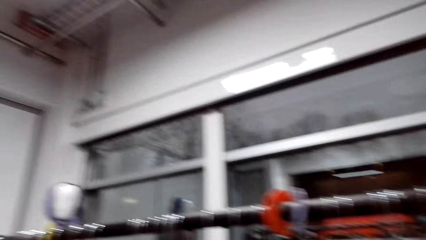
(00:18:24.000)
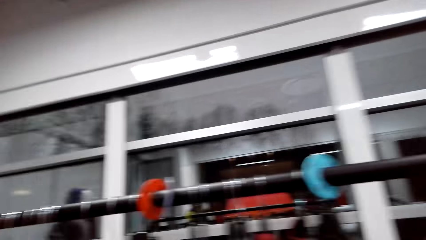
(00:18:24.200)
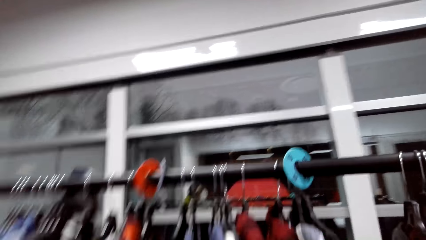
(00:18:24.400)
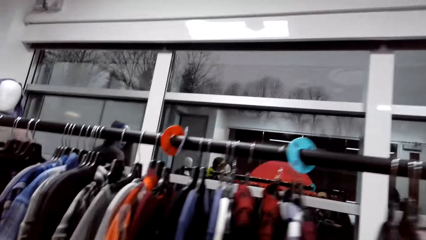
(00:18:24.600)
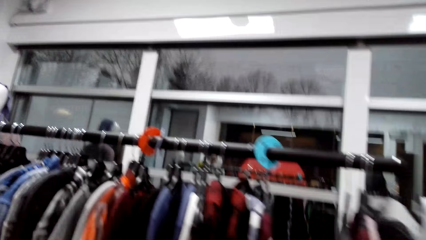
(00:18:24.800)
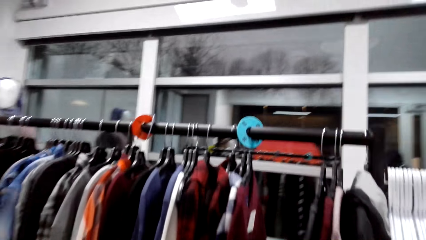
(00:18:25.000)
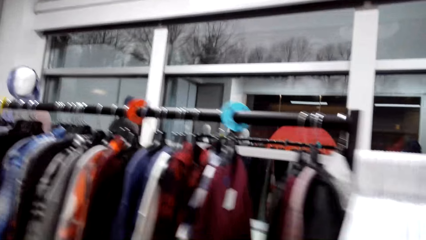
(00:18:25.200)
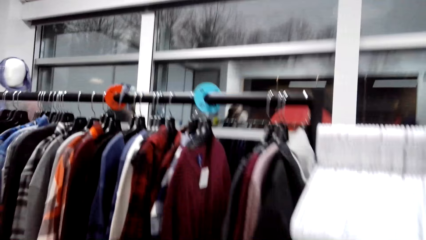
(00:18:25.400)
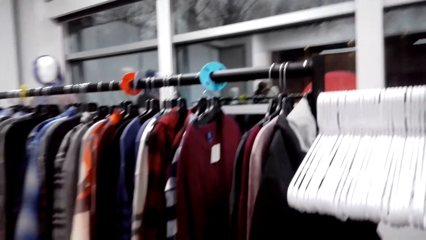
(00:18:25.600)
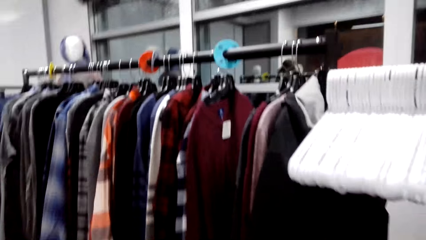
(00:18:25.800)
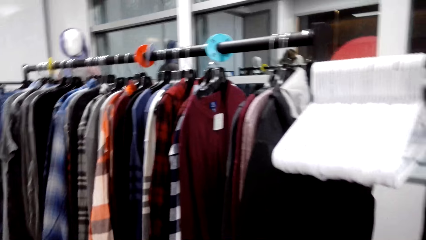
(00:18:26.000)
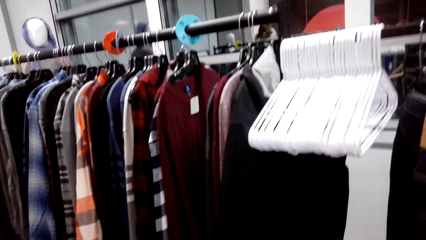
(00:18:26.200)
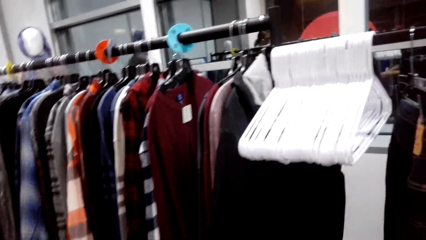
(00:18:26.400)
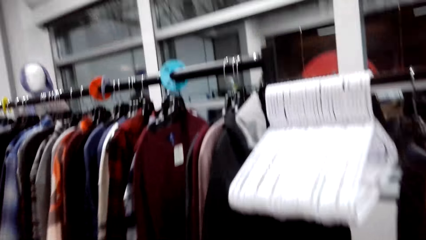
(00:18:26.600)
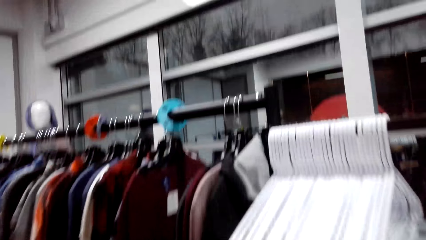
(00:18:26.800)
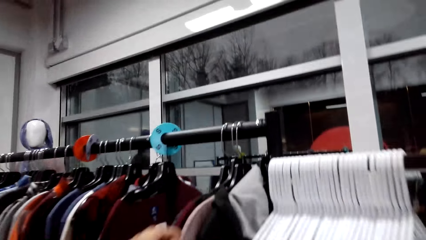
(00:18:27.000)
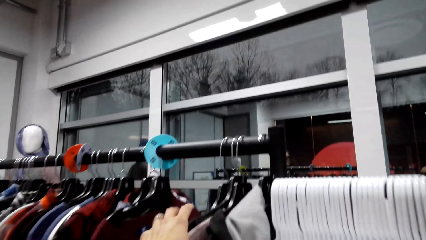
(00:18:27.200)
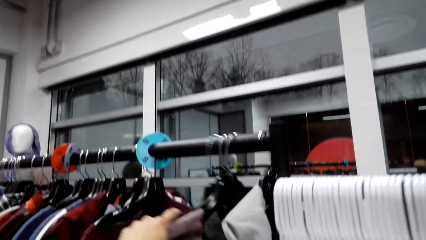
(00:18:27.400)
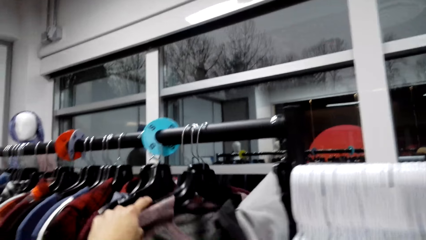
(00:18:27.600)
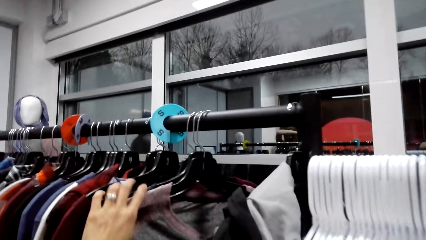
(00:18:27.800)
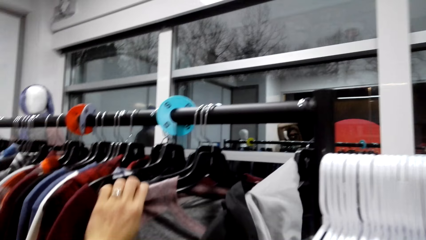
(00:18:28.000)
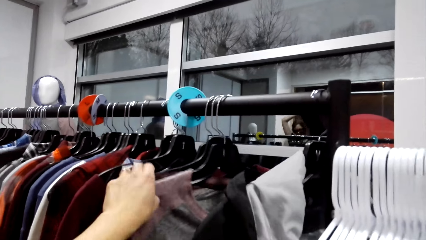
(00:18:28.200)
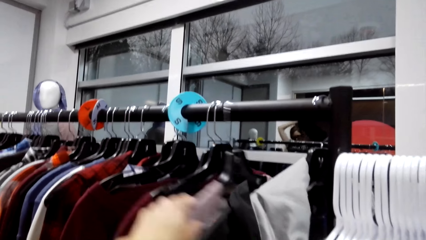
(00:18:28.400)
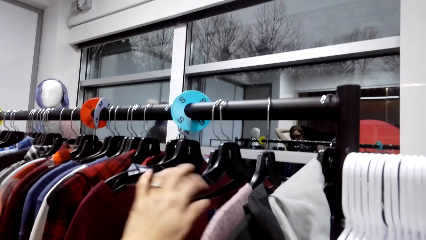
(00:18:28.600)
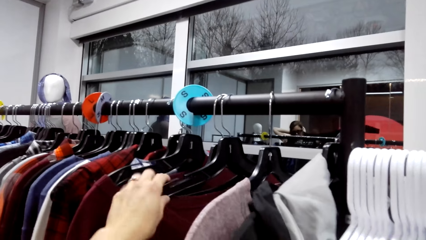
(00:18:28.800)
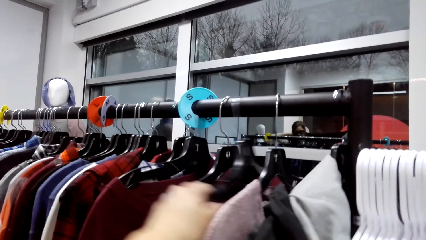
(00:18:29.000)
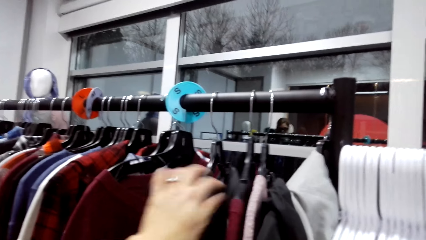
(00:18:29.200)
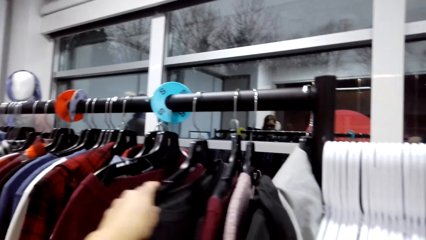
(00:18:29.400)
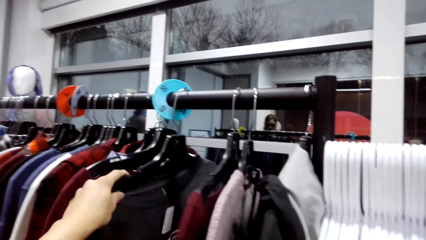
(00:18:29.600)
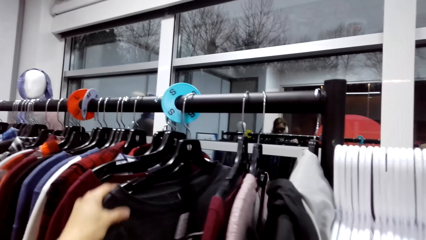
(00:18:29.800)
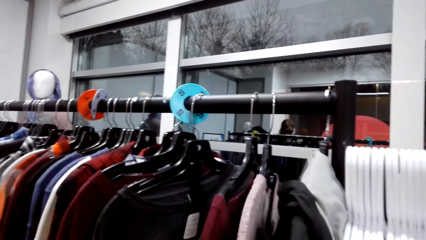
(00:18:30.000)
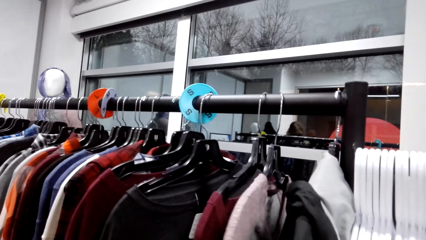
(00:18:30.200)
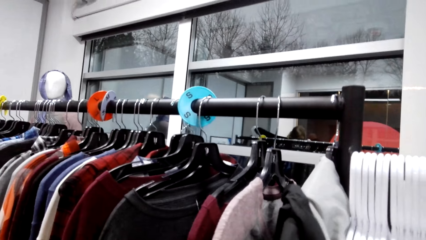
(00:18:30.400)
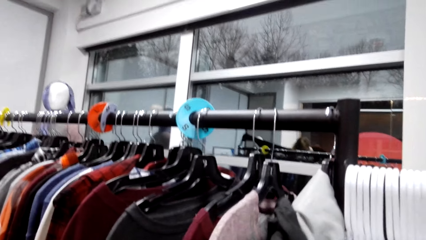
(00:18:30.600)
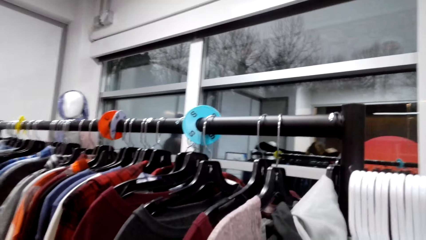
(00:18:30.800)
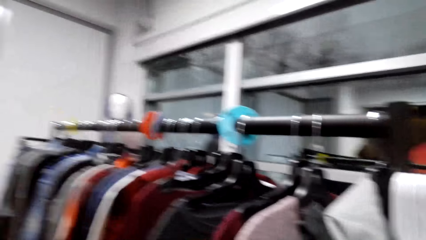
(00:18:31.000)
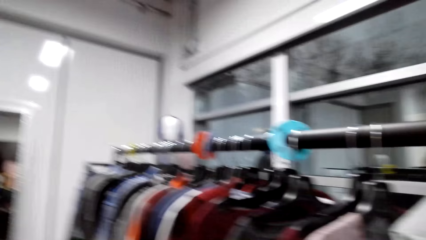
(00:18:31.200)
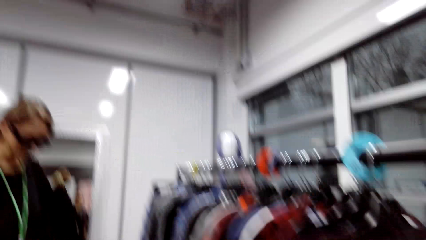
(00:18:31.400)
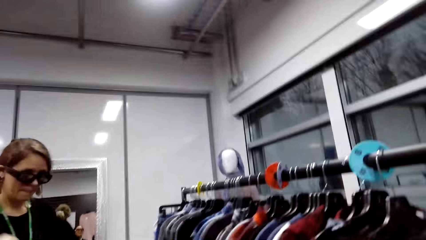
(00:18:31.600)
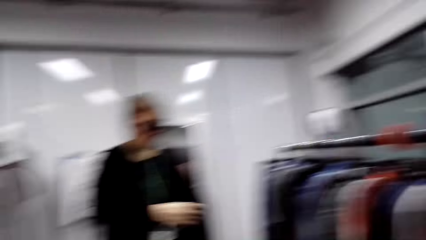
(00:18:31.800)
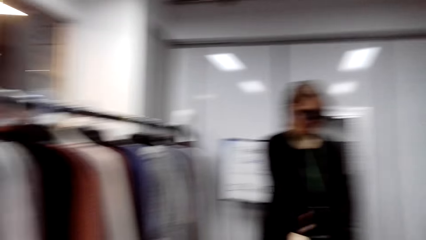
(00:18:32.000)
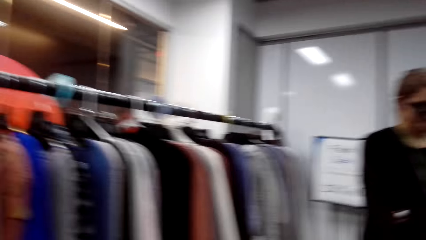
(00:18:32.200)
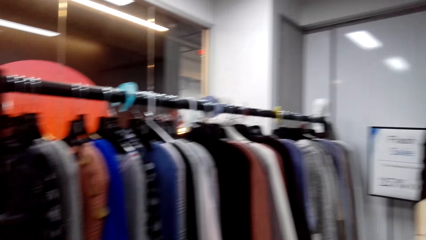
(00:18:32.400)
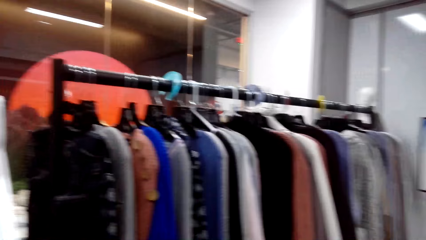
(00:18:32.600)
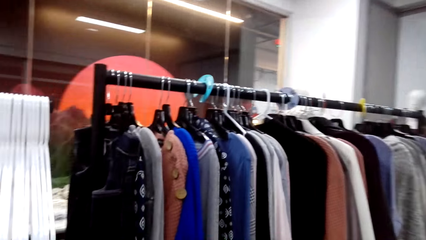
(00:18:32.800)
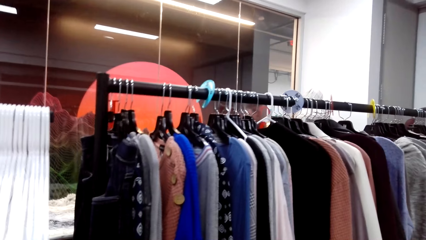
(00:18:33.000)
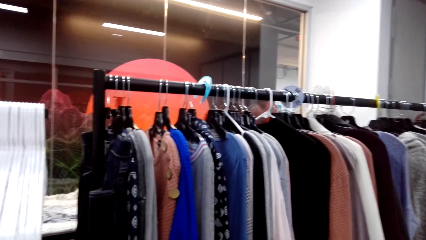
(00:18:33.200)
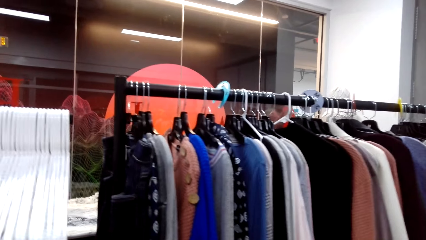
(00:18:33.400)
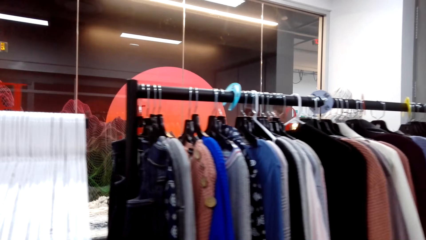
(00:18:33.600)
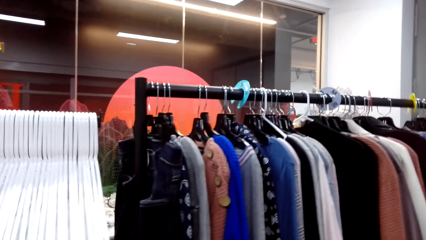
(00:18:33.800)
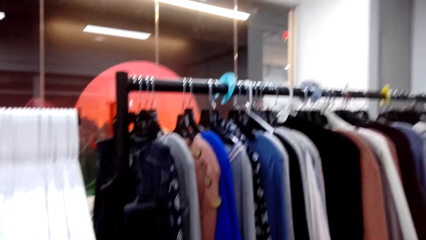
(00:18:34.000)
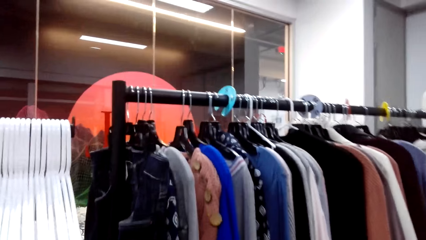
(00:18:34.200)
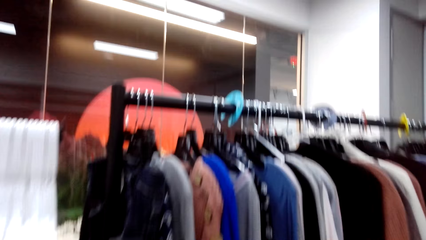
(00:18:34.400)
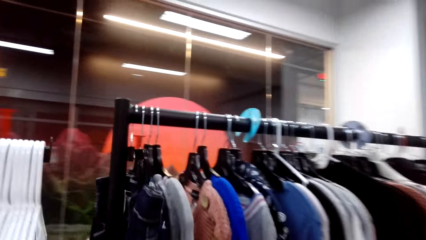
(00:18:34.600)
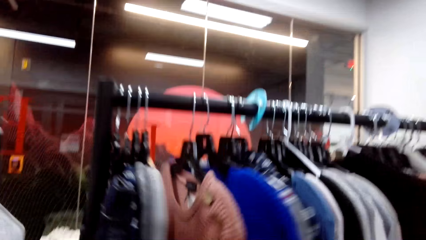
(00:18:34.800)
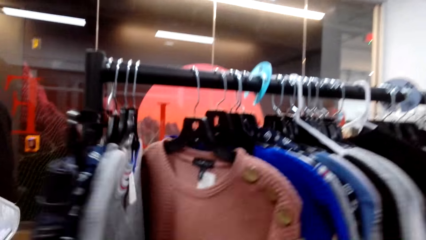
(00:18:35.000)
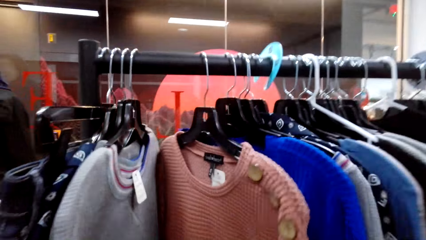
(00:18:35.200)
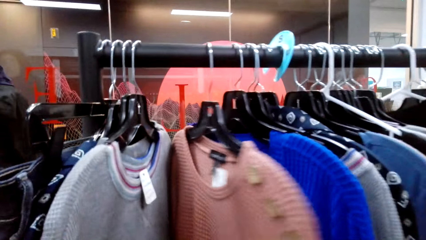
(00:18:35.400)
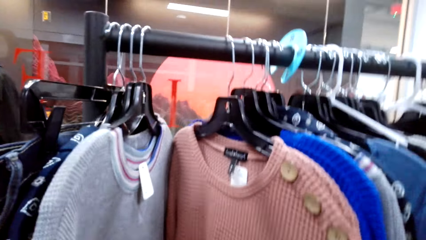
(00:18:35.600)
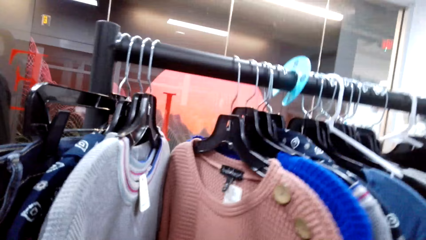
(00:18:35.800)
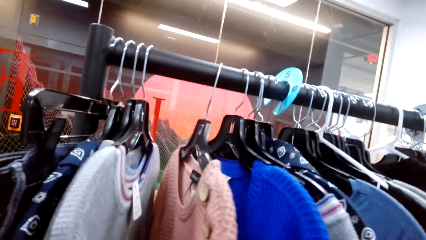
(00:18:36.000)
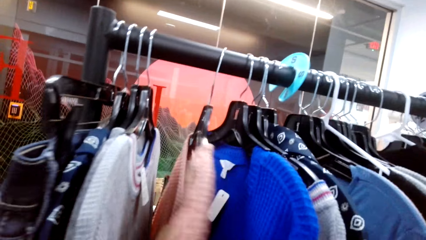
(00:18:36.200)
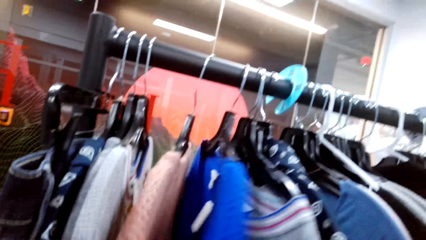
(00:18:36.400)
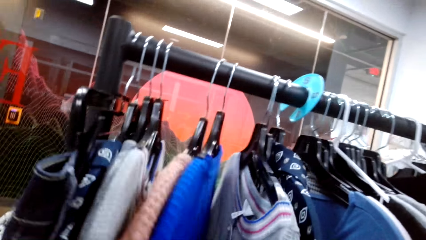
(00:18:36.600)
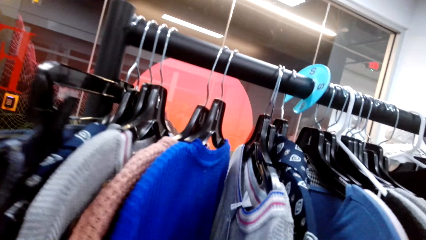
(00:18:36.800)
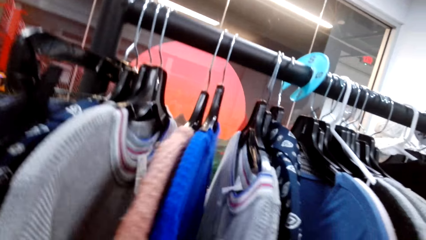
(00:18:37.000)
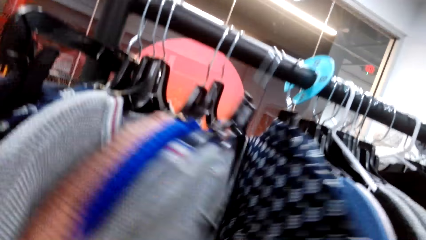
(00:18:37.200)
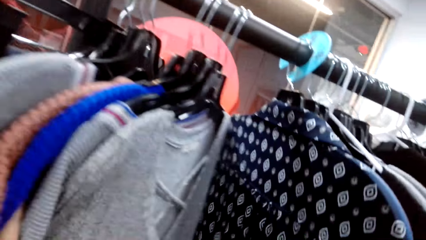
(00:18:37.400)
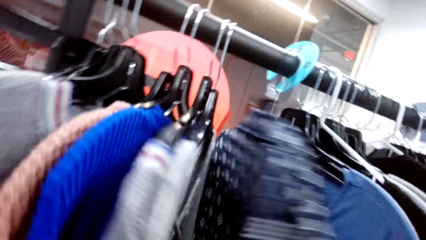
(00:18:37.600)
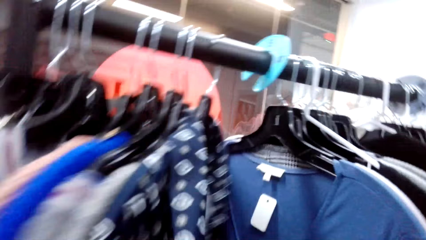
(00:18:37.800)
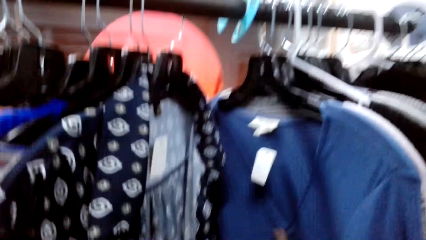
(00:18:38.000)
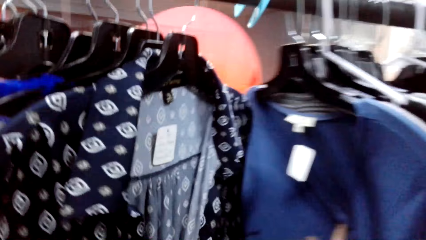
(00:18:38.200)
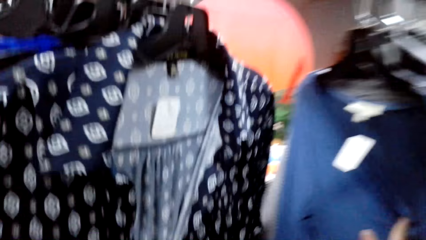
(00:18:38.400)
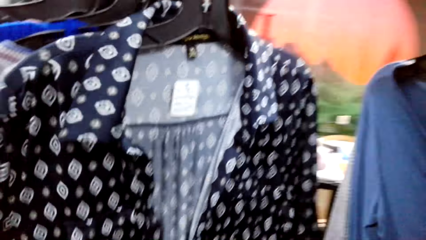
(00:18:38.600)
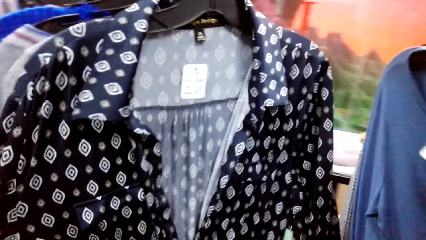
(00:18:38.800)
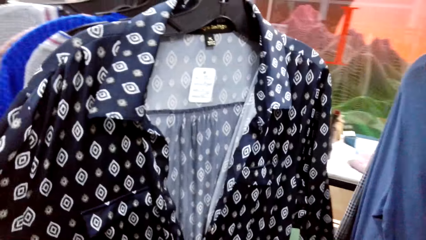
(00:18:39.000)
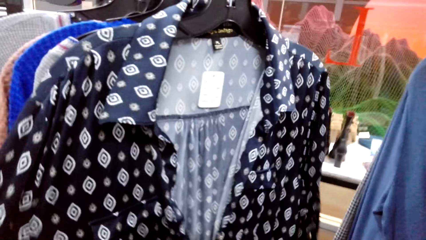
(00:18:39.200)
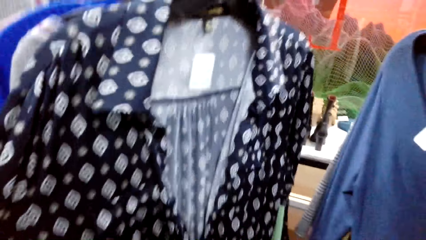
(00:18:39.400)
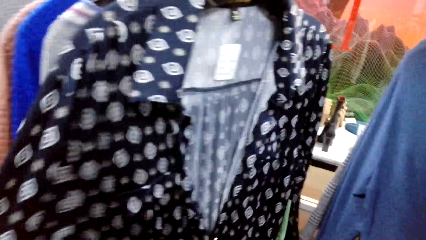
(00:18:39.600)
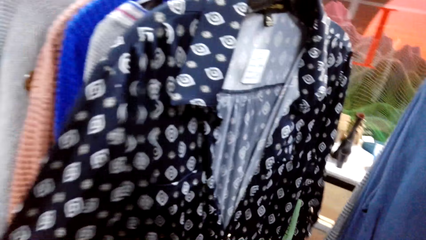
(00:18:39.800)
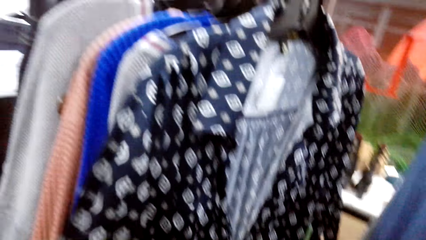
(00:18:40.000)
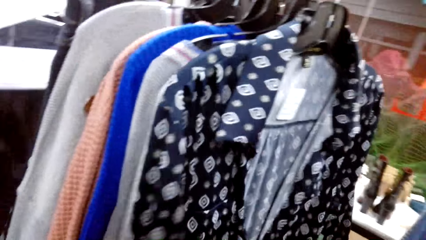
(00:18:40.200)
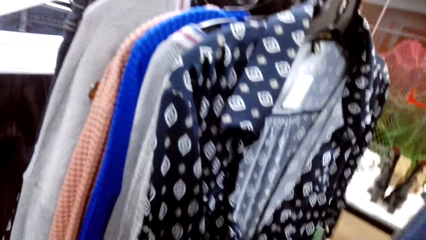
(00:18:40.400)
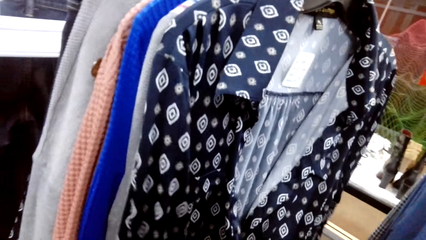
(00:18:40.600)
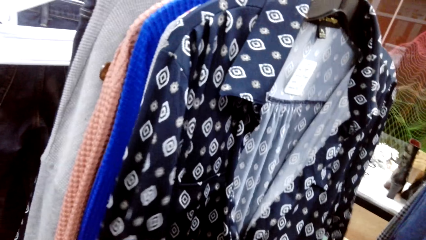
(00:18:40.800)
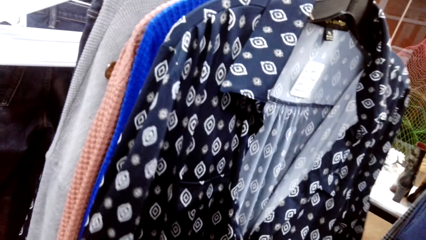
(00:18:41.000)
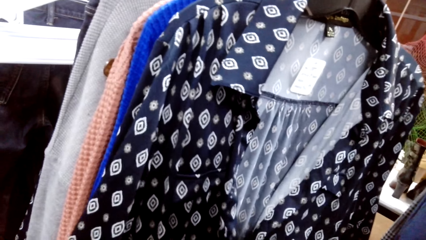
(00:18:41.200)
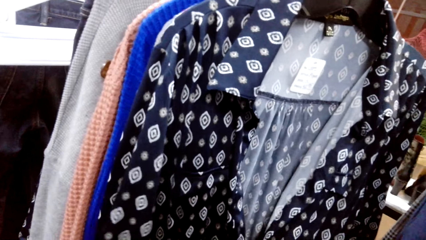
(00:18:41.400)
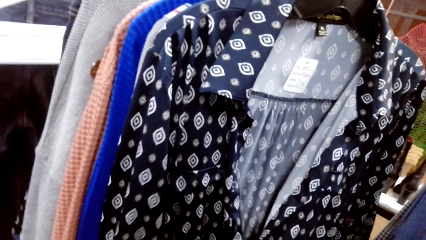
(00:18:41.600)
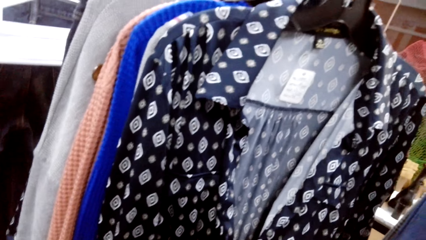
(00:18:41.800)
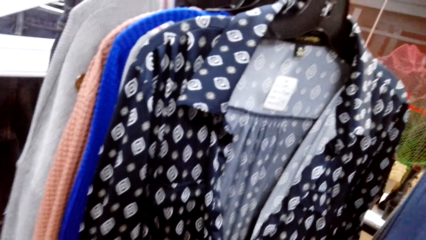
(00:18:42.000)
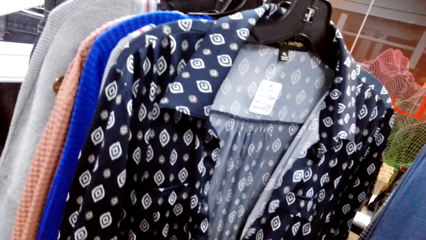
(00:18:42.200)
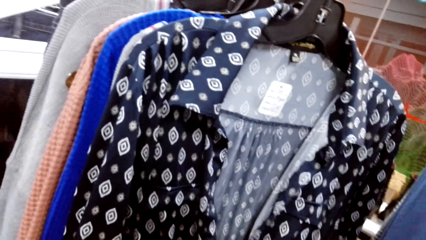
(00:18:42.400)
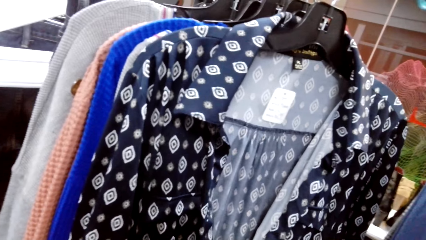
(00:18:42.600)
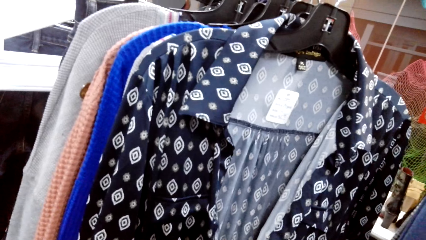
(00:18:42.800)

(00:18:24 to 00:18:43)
The camera wearer talks. They move the cloth on the clothes hanger. A man talks. The camera wearer talks. They look around. The man talks. The camera wearer talks. They move the cloth on the clothes hanger. They do something. They button the shirt.
